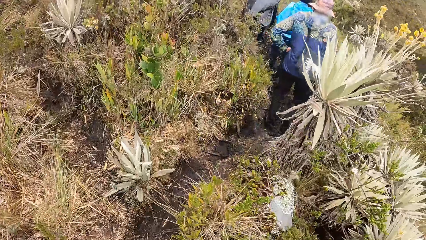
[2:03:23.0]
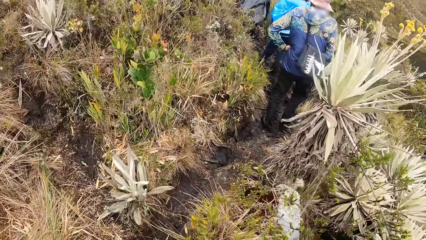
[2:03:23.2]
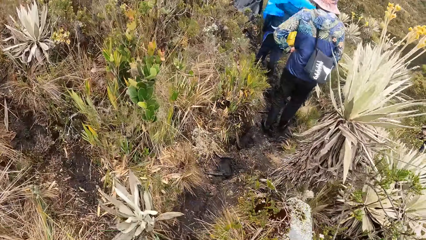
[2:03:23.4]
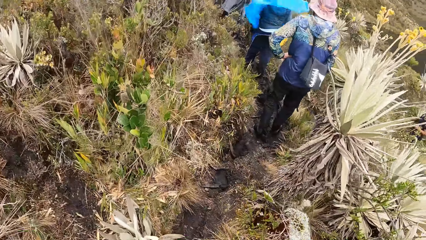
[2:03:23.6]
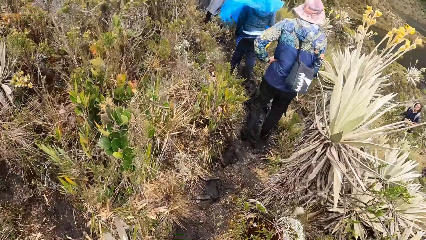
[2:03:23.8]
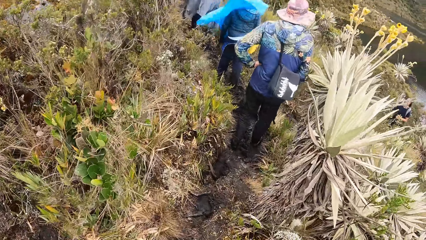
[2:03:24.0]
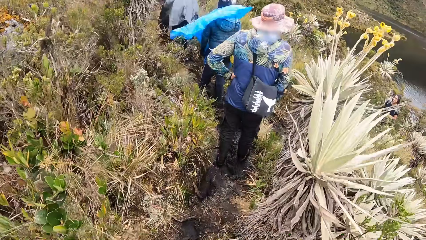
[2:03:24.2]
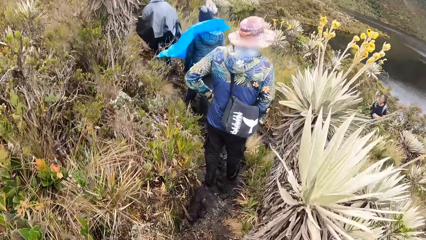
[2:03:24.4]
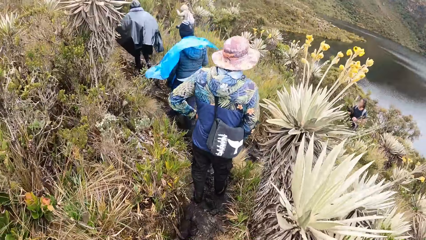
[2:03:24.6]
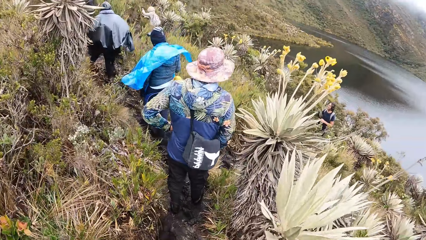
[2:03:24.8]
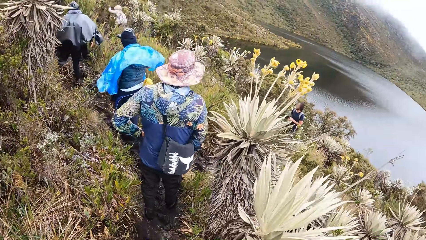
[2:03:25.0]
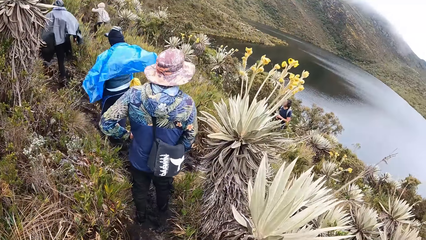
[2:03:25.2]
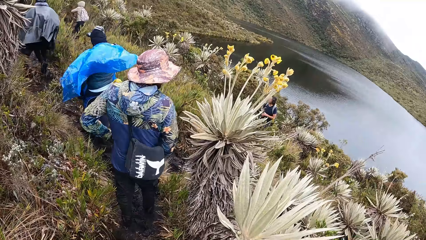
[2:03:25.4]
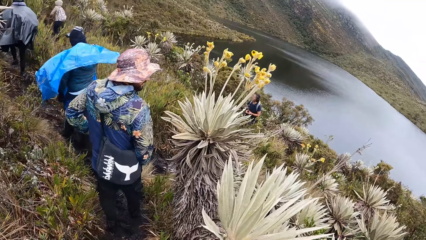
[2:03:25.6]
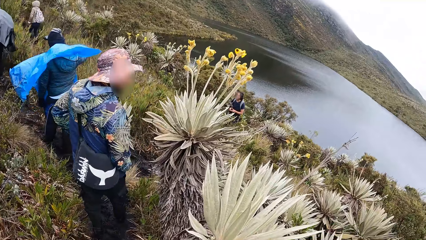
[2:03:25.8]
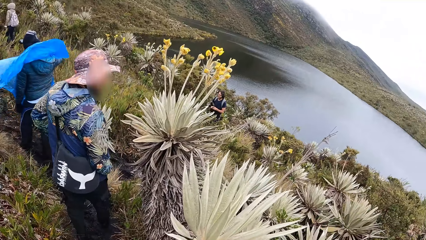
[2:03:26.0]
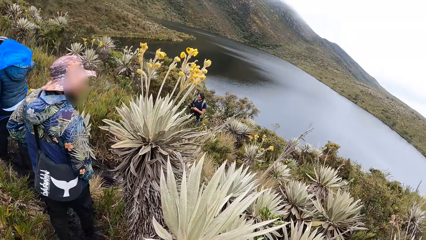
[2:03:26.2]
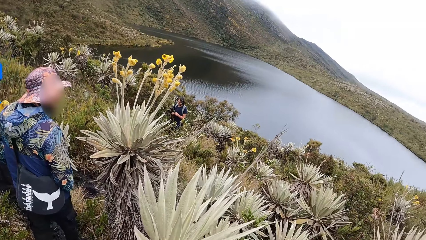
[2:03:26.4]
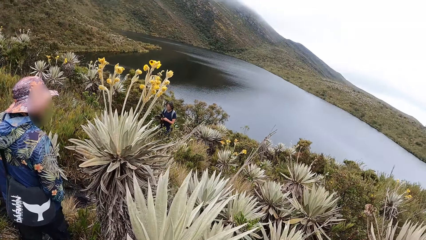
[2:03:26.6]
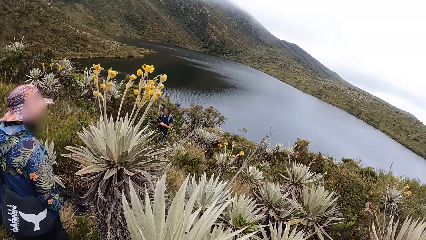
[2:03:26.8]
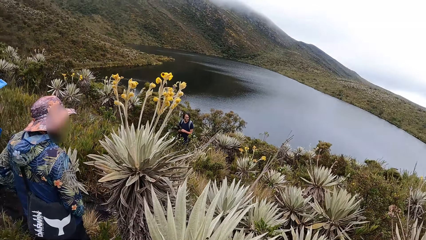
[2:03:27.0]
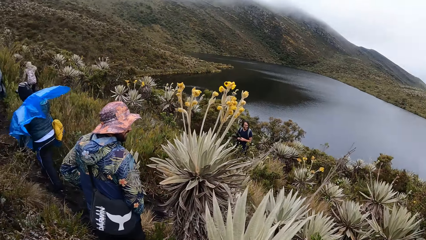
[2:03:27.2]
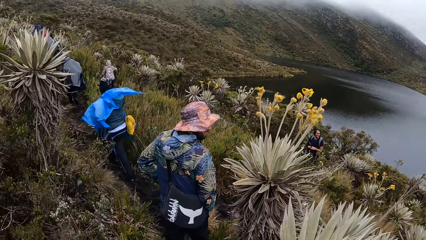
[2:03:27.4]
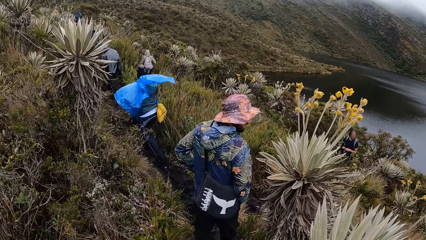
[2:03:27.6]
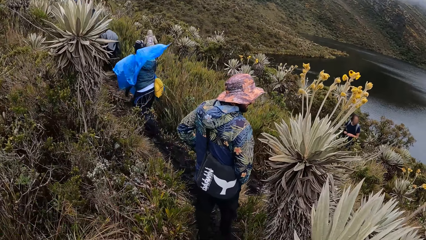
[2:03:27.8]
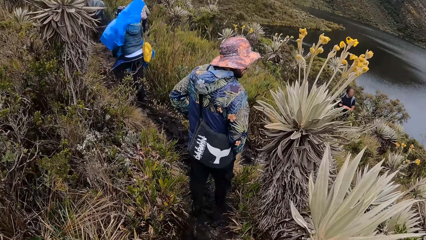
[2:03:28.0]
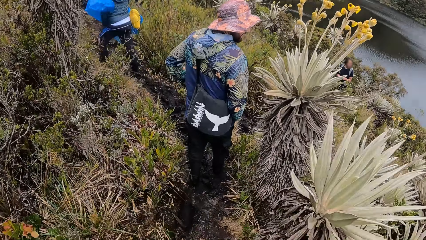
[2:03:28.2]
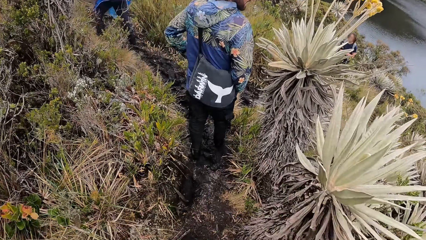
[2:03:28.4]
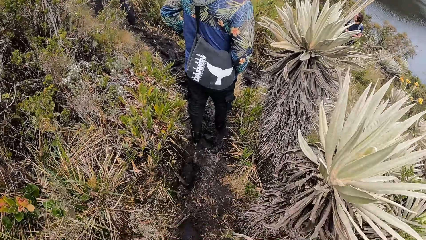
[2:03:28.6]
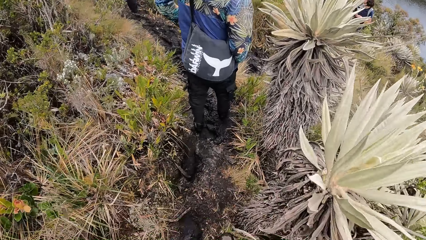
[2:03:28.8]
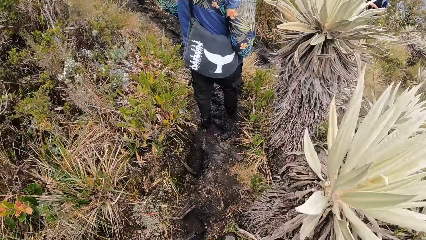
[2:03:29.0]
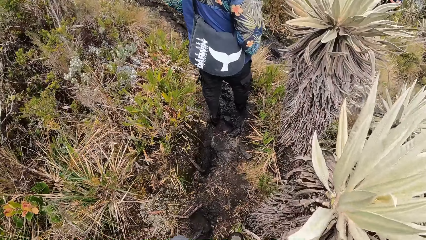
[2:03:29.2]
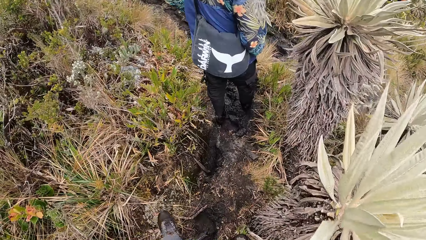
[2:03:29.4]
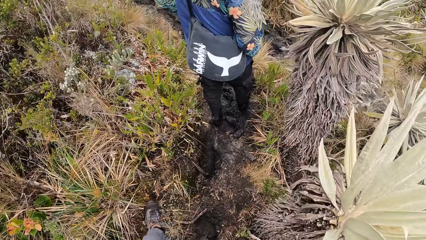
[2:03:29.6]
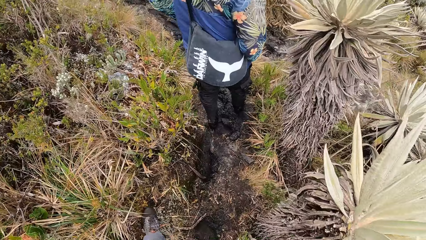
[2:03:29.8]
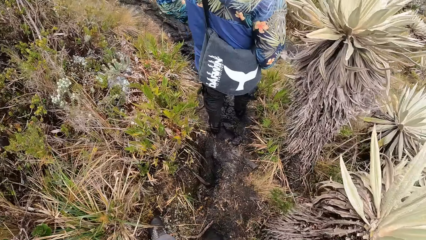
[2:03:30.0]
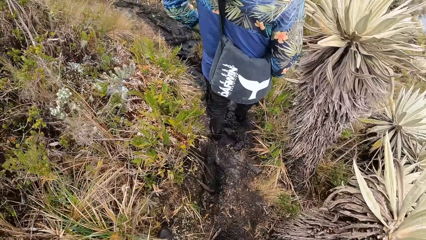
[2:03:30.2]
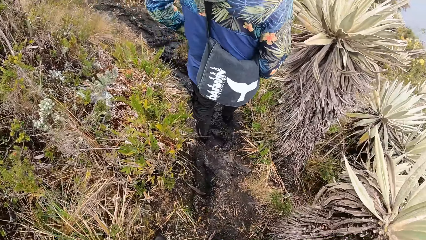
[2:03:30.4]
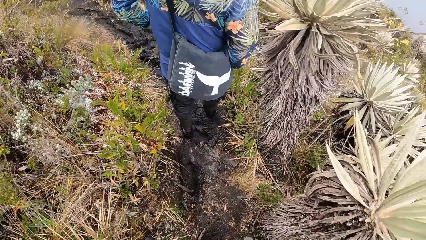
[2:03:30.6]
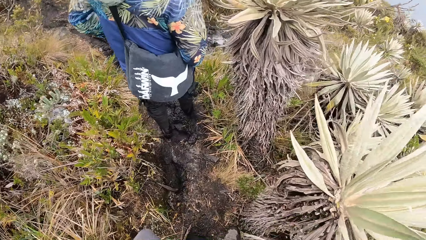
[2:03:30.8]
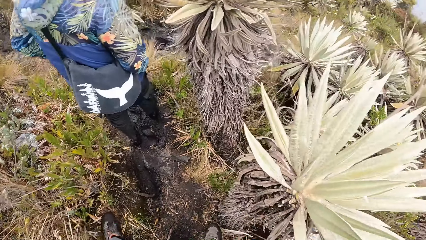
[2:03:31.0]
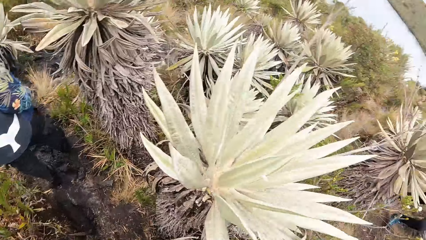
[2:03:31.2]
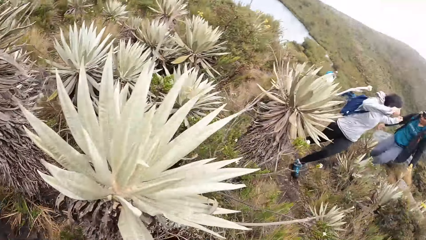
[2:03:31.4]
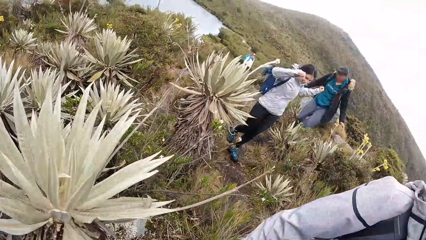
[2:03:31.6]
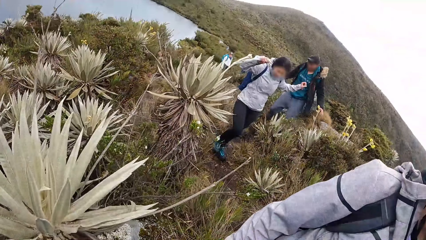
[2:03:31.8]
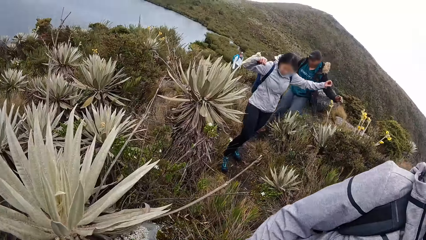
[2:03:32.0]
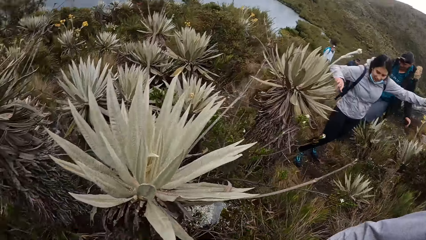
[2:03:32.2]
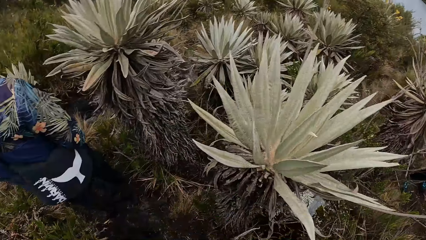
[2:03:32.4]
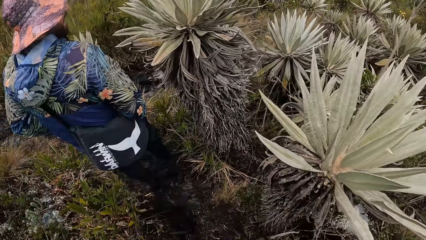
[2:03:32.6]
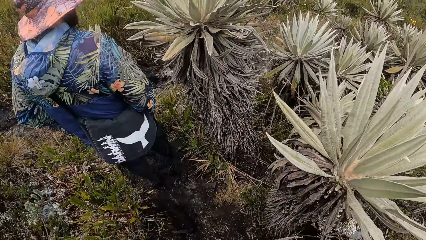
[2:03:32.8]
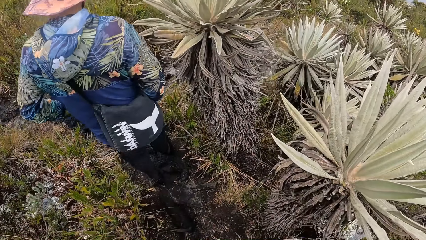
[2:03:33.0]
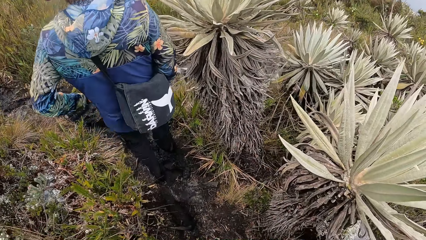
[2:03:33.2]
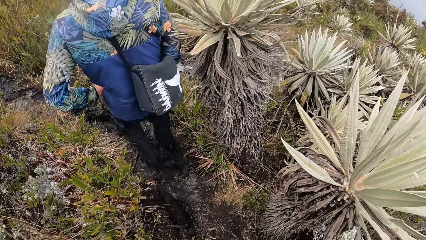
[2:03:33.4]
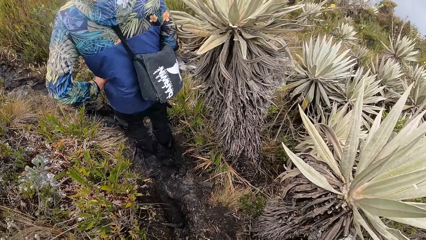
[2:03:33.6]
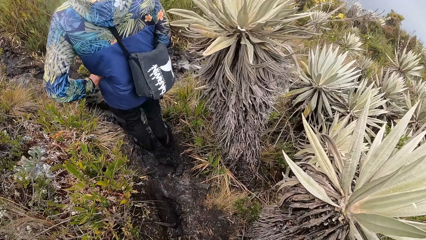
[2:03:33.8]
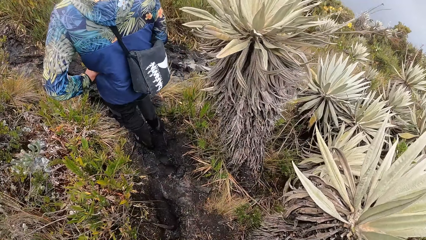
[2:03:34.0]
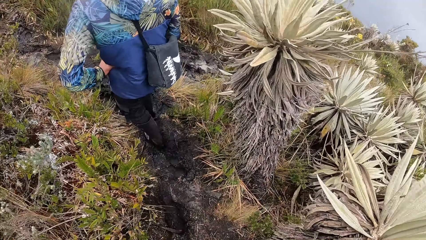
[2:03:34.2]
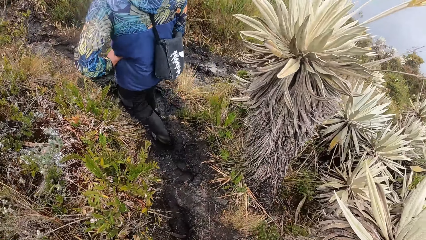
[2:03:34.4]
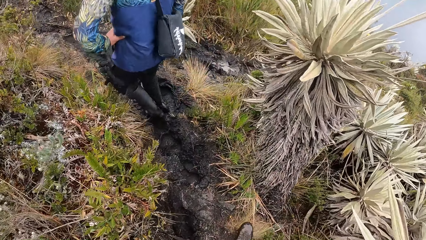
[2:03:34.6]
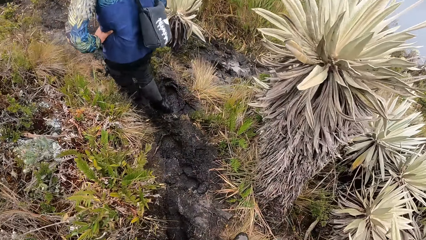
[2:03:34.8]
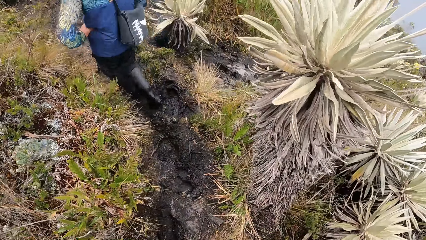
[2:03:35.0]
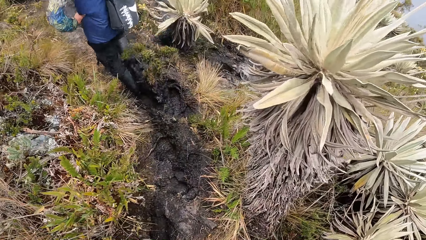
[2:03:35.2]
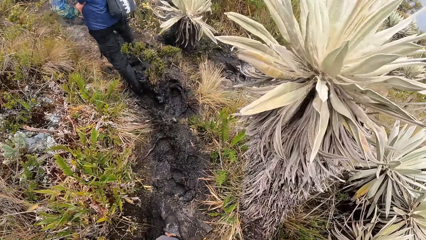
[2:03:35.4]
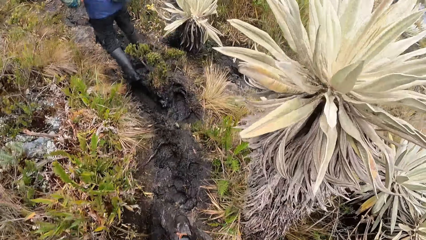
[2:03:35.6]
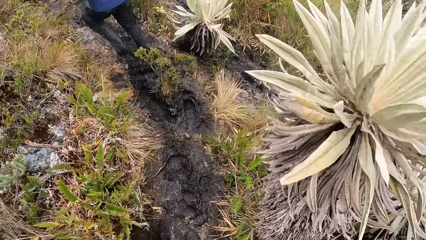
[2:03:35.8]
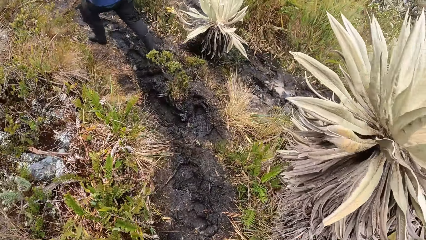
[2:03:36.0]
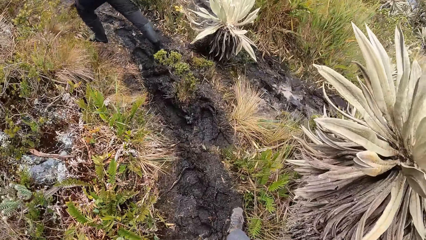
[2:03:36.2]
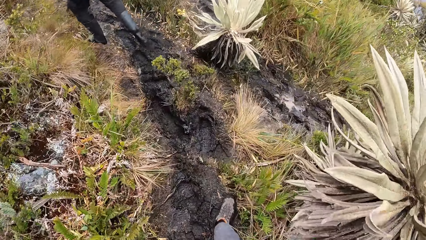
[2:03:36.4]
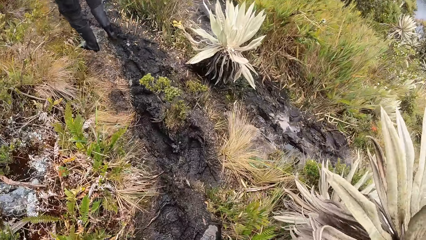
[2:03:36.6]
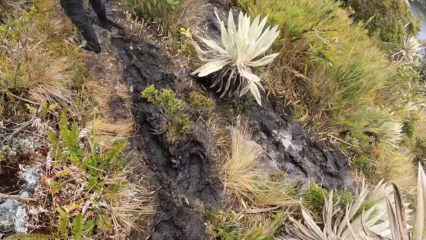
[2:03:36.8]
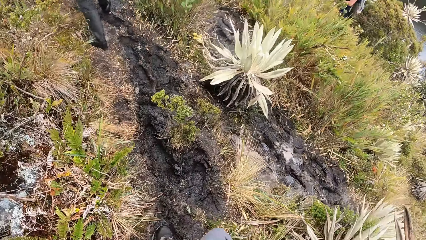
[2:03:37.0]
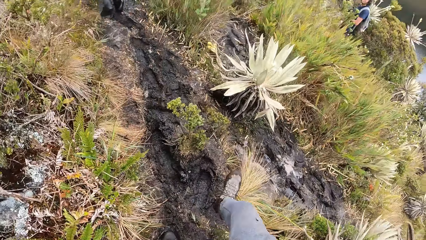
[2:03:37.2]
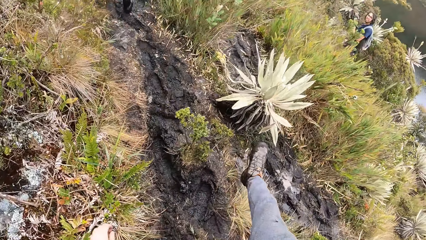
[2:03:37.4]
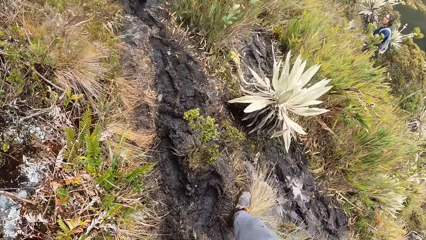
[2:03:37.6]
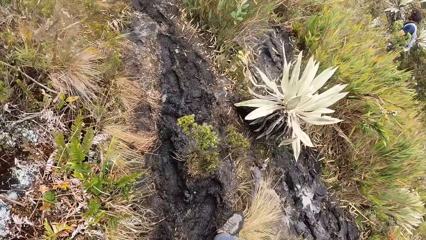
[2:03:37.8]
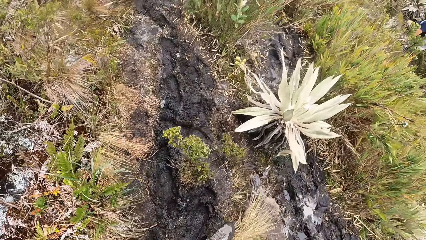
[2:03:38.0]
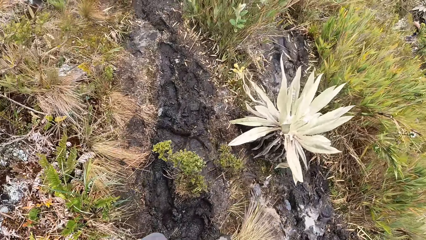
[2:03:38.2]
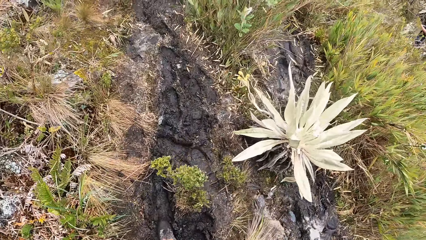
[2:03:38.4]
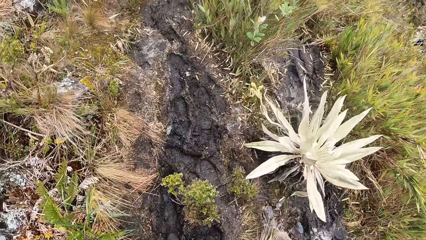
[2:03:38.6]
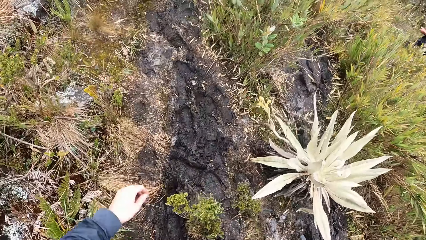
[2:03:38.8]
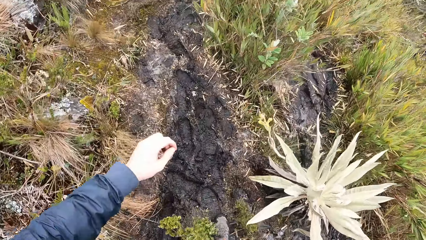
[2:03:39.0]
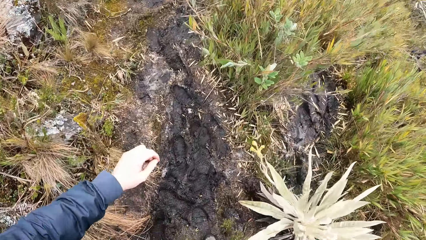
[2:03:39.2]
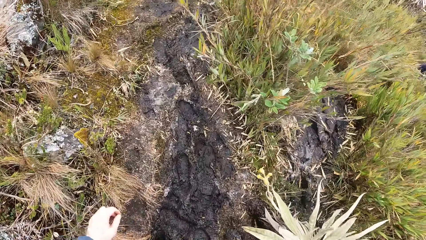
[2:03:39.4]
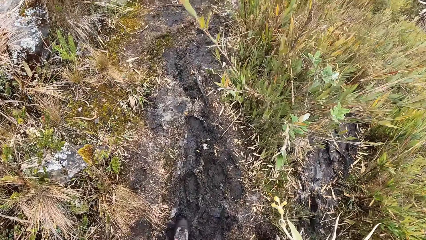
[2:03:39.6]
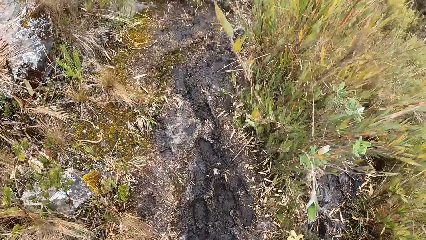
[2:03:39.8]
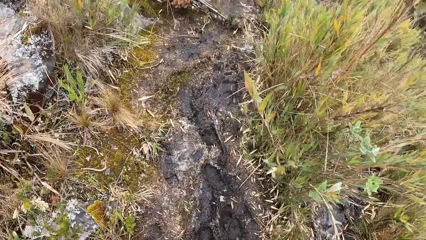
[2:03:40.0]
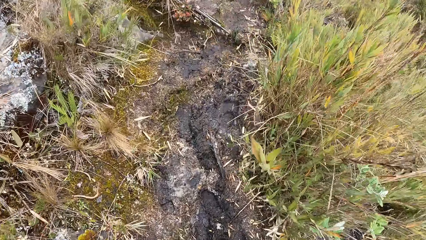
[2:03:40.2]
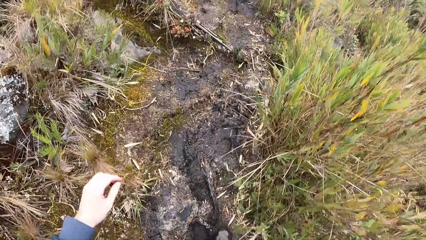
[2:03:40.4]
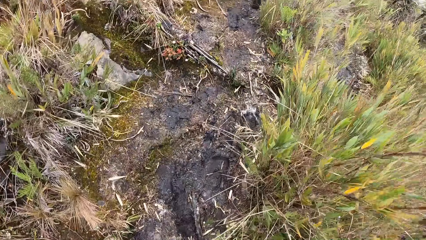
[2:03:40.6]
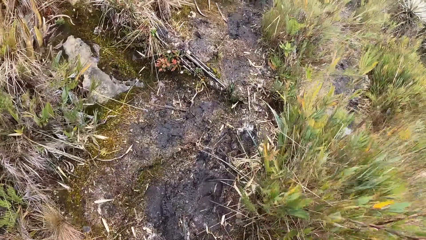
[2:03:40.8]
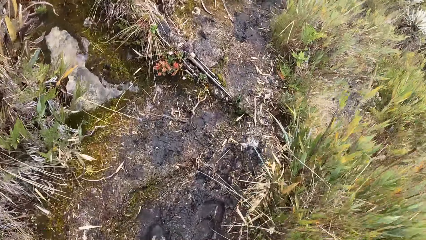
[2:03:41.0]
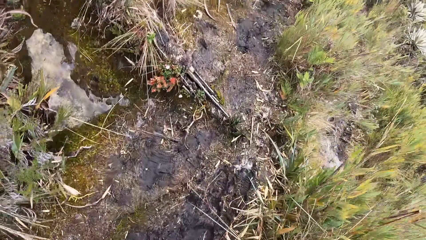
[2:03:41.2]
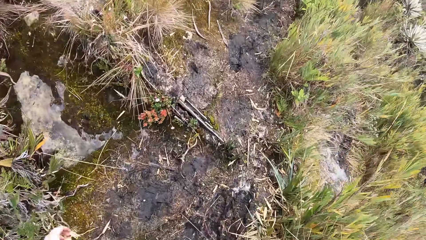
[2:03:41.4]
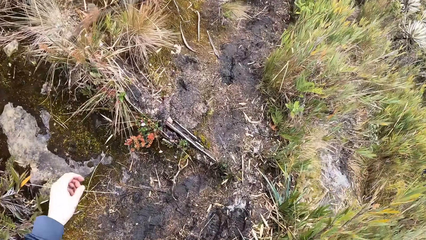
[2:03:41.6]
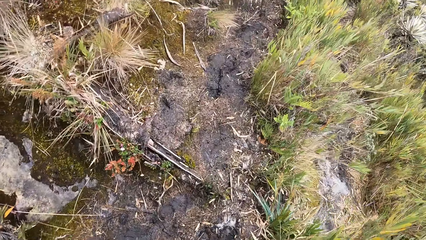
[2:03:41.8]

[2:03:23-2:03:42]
The camera wearer stops. They walk.
